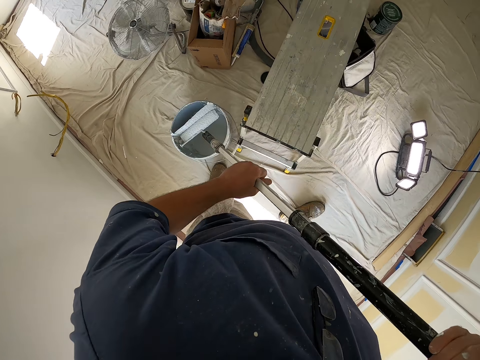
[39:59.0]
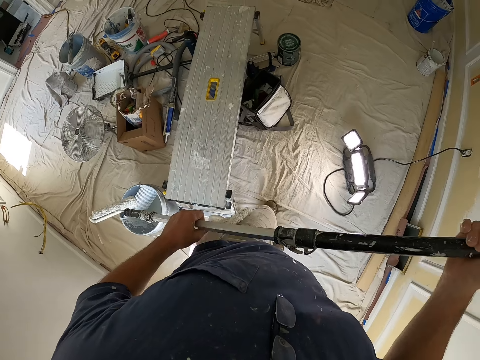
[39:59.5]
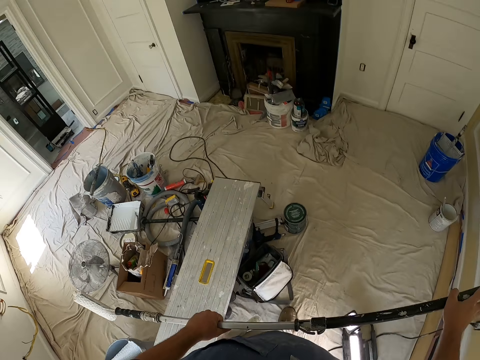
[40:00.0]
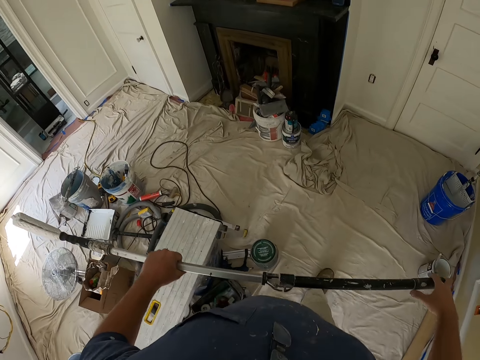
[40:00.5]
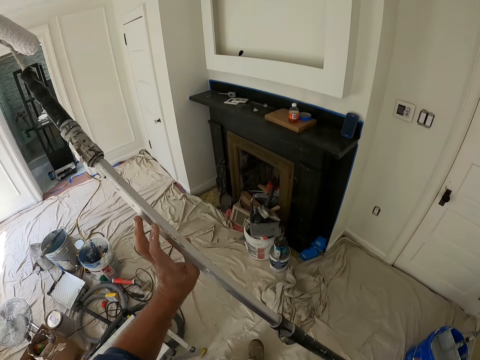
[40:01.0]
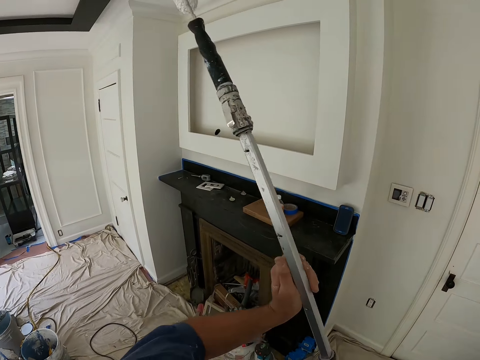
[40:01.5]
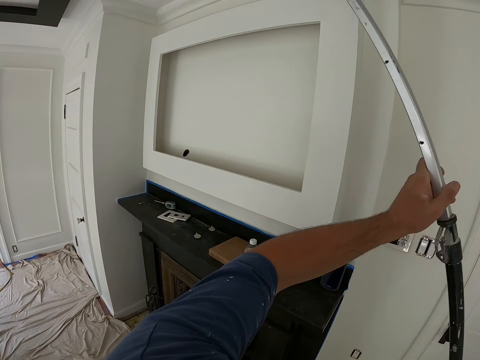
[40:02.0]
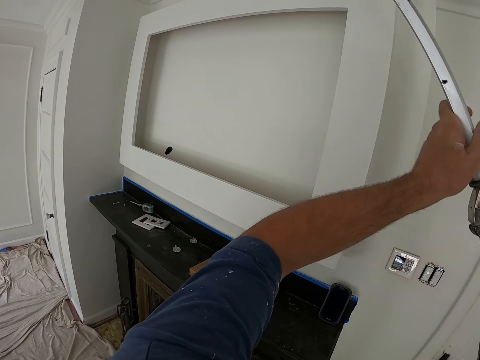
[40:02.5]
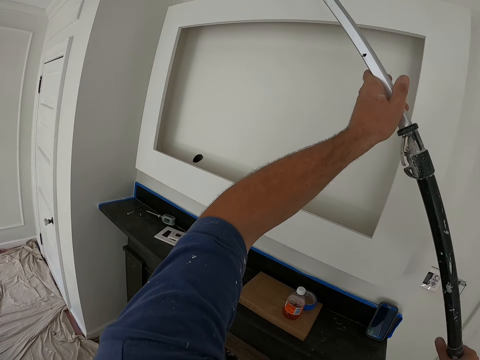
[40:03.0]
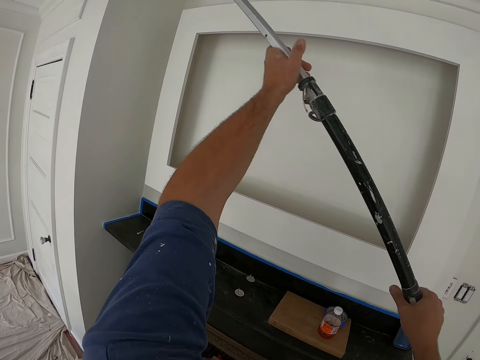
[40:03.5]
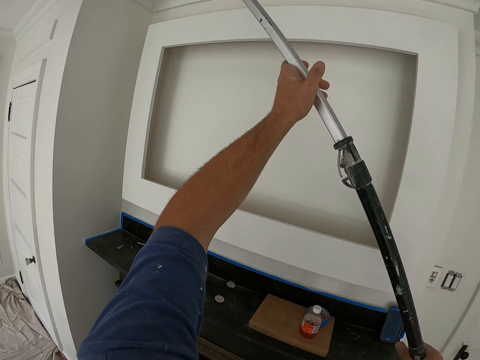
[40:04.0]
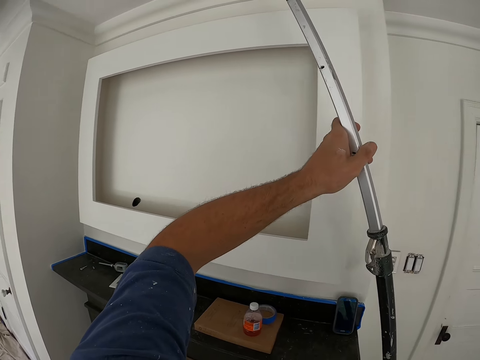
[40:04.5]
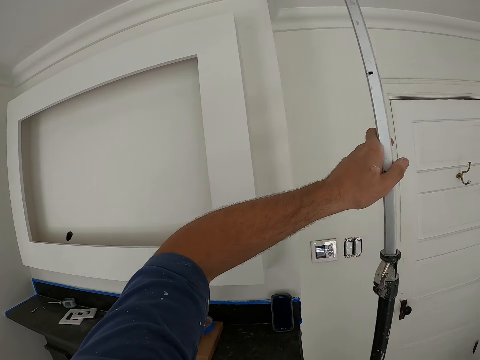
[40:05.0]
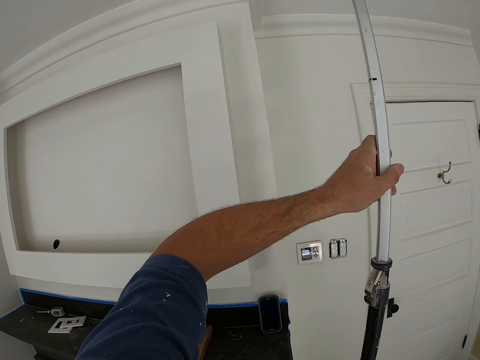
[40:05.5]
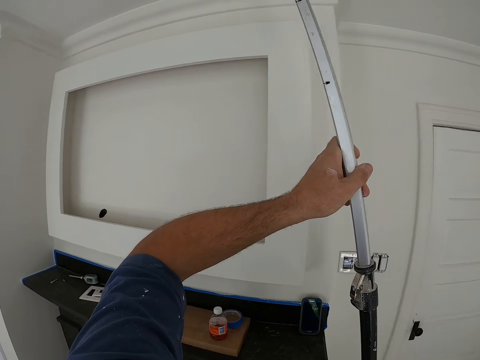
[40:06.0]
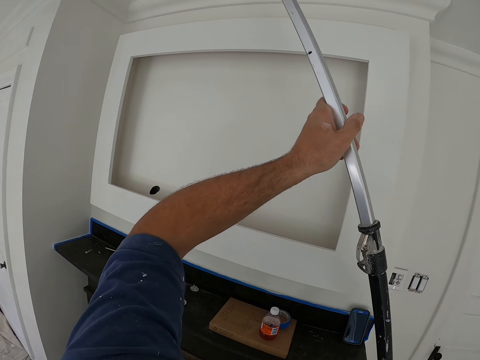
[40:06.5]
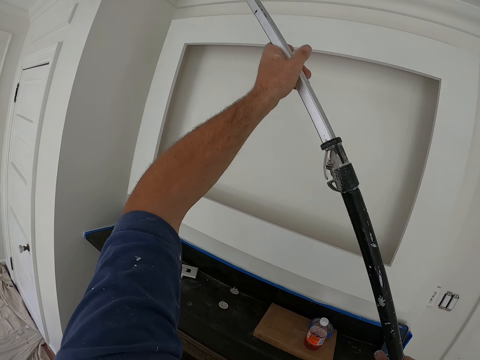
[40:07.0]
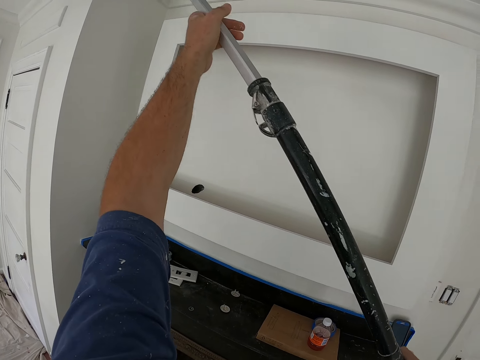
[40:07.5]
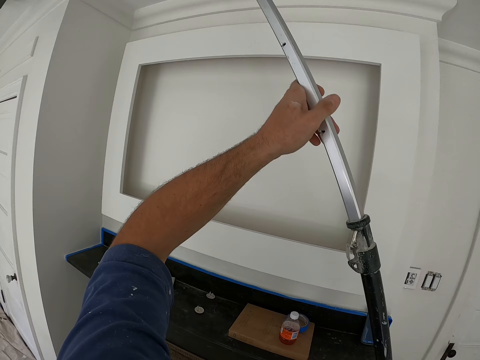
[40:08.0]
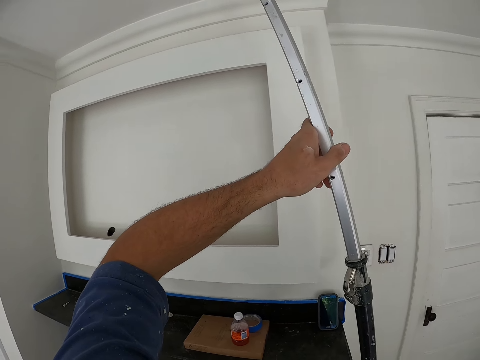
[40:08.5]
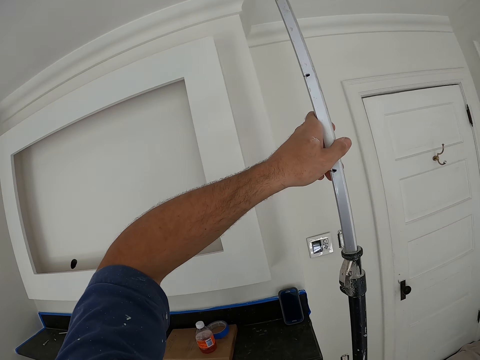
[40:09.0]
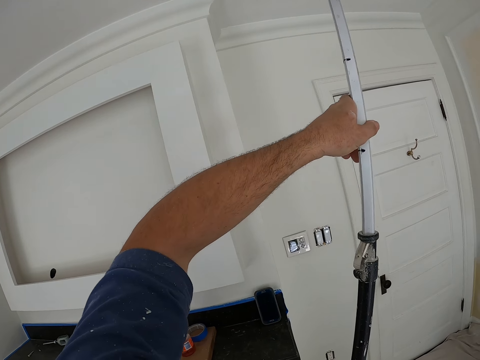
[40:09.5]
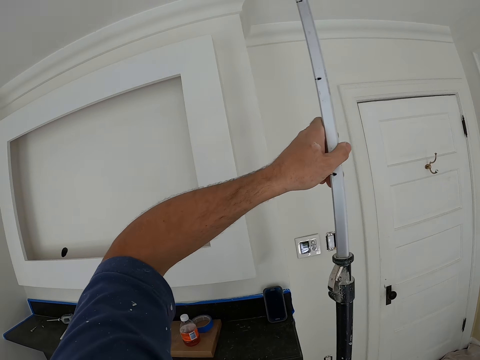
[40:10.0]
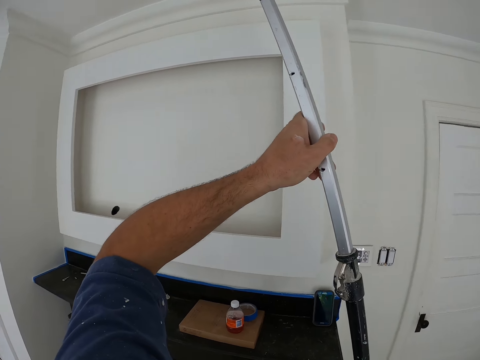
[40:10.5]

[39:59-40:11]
The camera wearer lifts the paint brush. They walk a bit. They paint the ceiling with the paint roller.

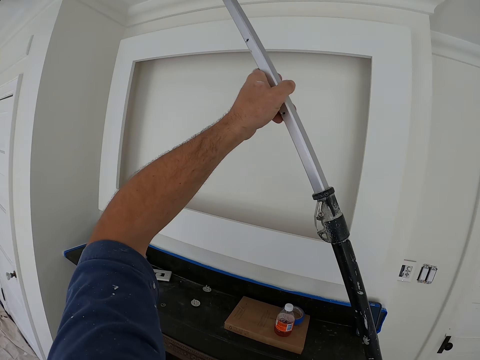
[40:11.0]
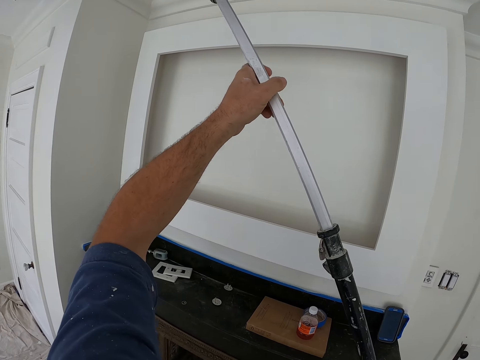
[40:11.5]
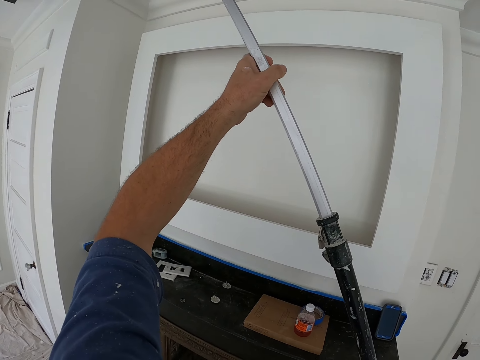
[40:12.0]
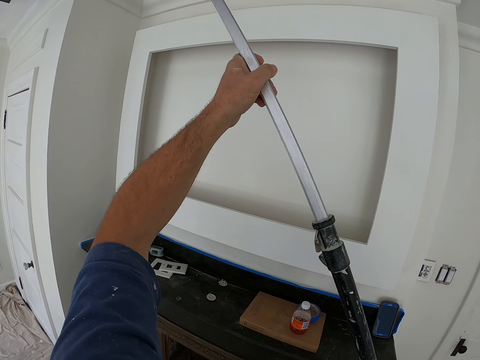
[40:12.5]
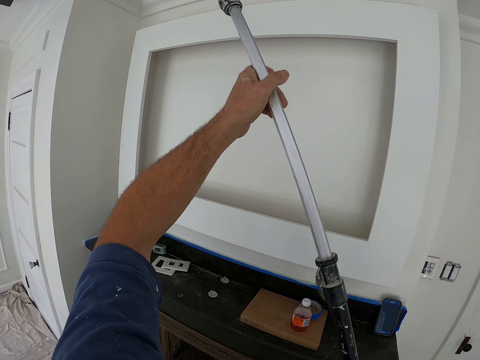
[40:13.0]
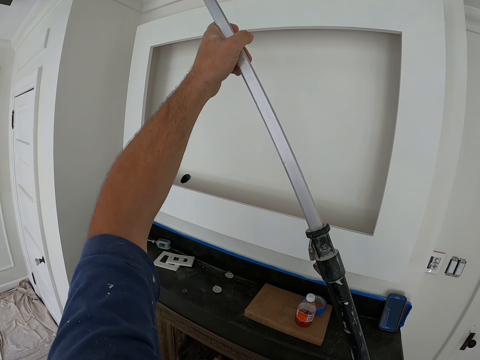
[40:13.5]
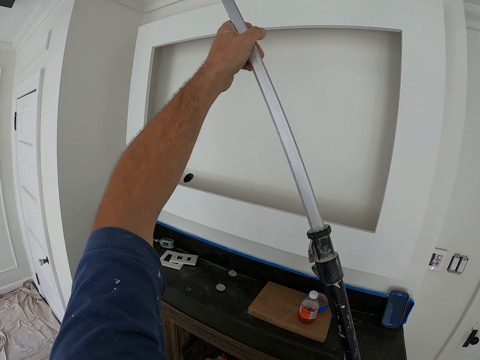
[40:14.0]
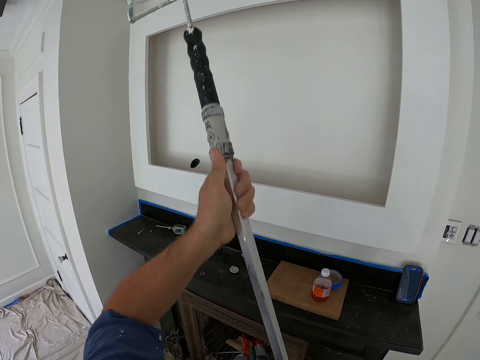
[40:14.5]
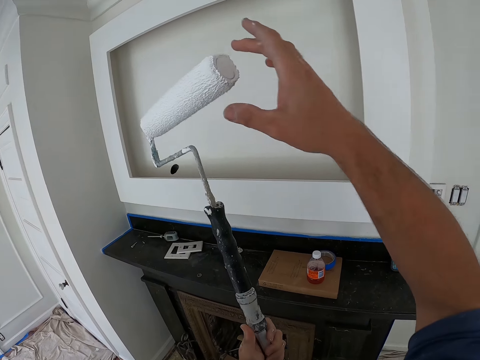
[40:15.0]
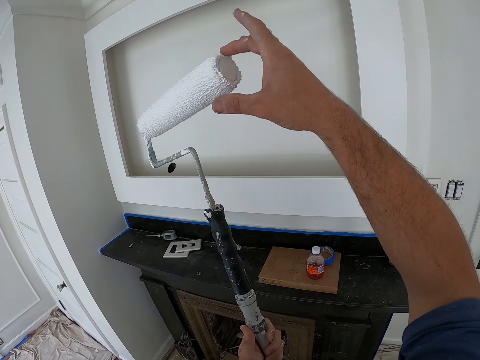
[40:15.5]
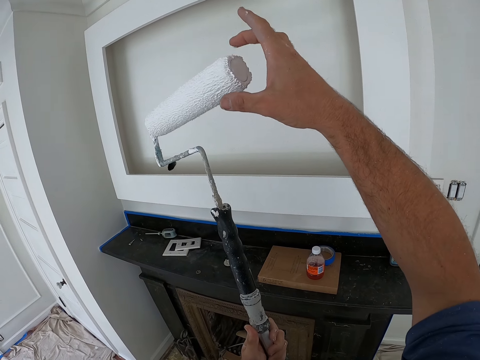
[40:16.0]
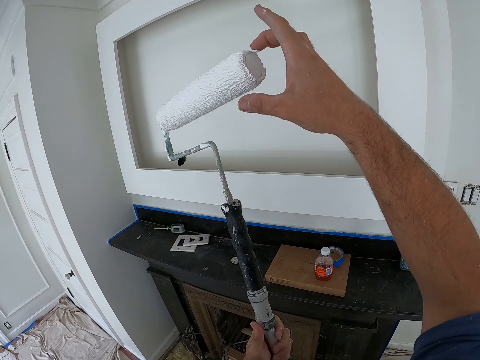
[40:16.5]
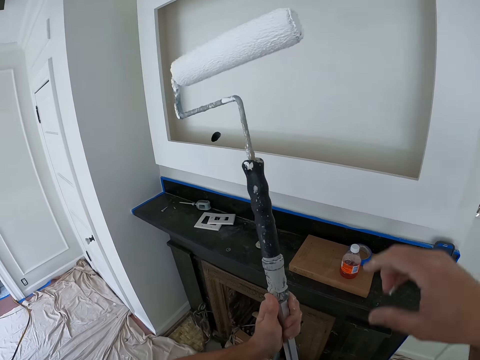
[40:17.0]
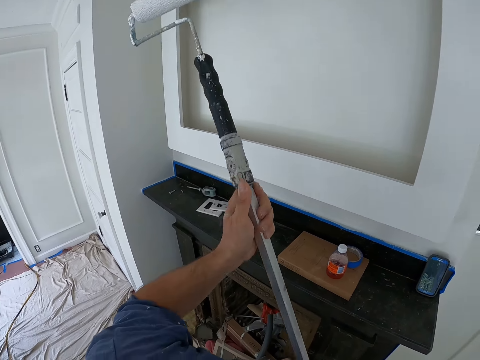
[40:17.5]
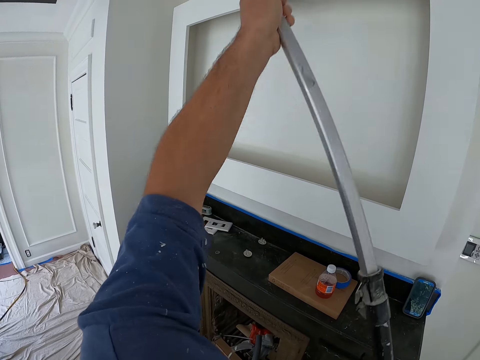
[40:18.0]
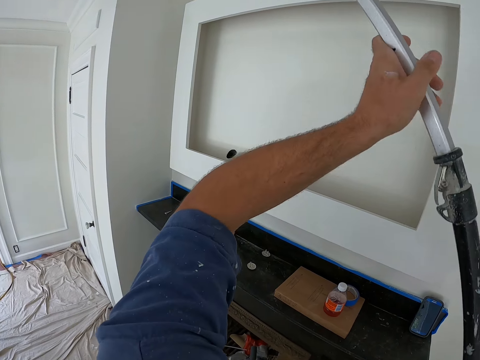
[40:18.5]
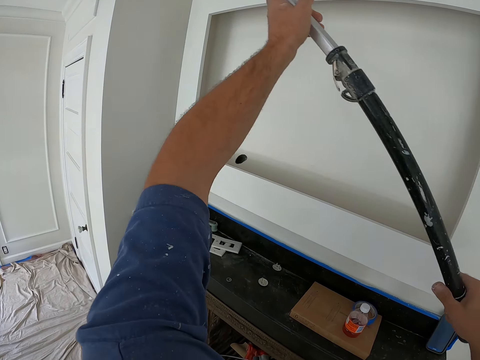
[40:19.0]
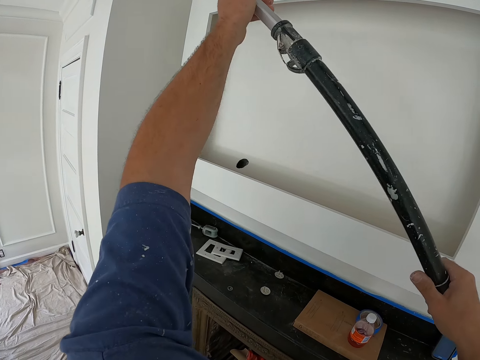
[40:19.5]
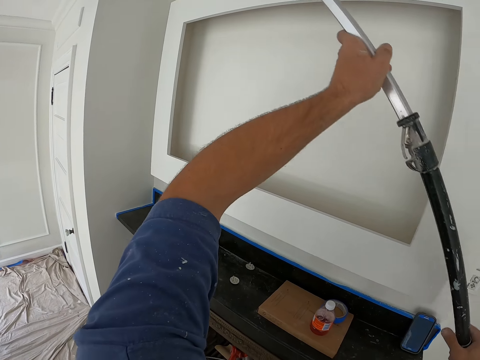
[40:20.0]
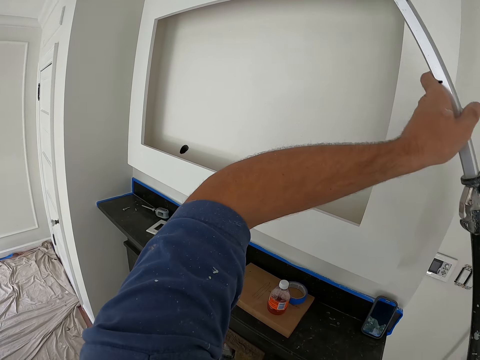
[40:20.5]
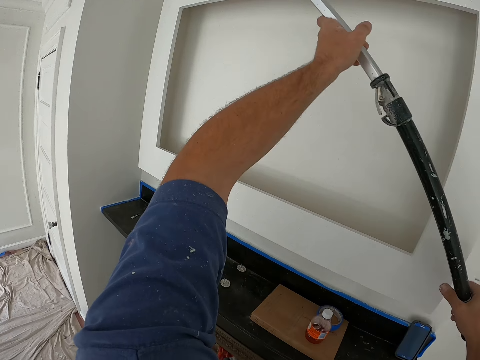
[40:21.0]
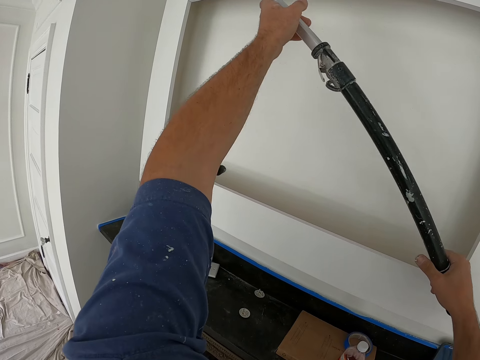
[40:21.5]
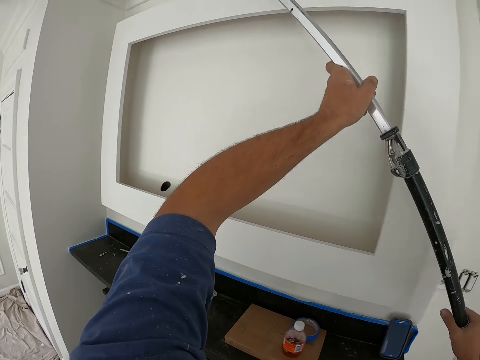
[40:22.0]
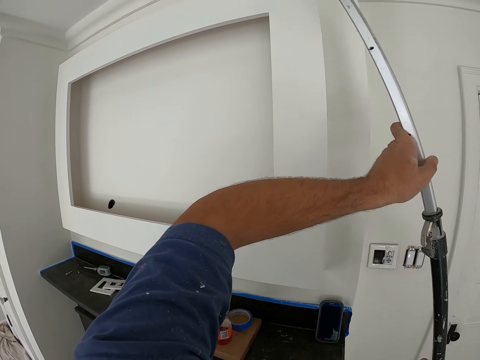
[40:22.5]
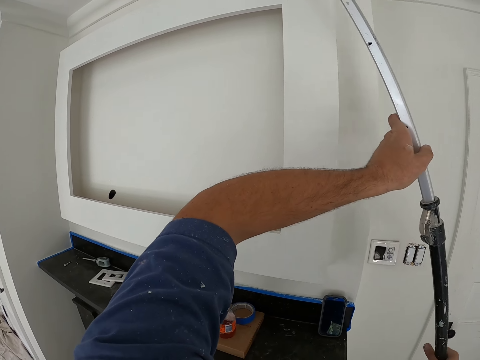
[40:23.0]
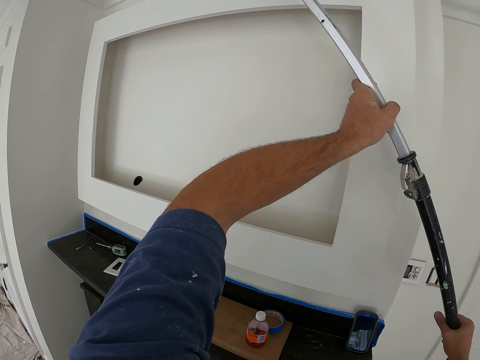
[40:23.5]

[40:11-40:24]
The camera wearer drops the paint brush. He scrapes a particle off the paint roller with his right hand. He touches the paint brush. He lifts the paint brush. He paints the ceiling with the paint roller.

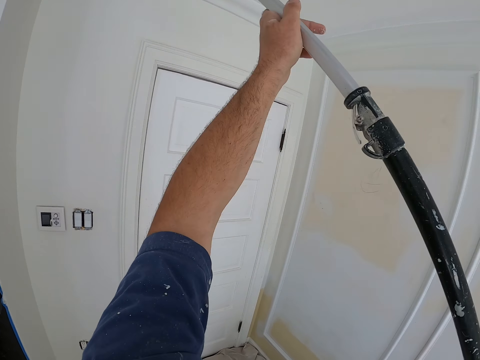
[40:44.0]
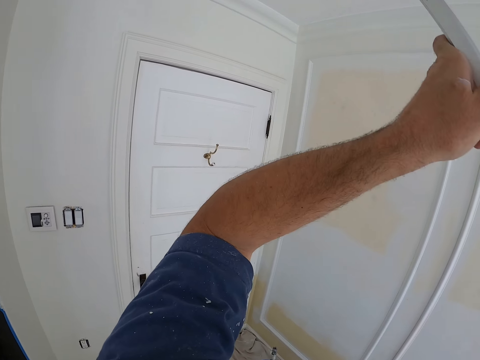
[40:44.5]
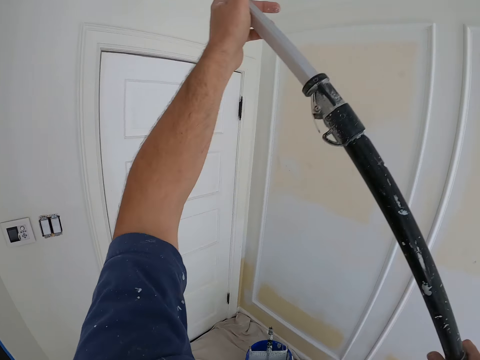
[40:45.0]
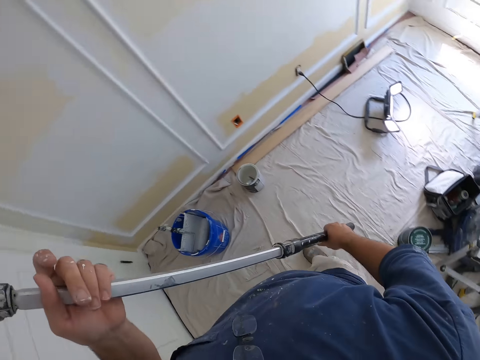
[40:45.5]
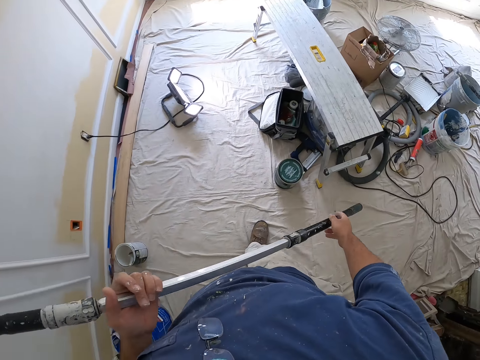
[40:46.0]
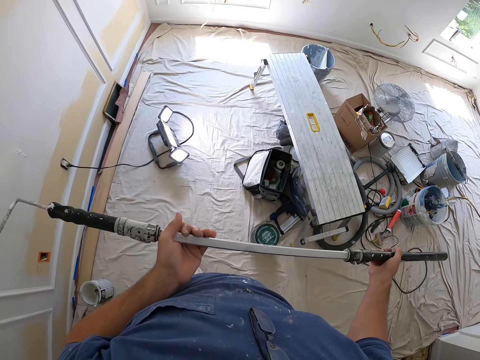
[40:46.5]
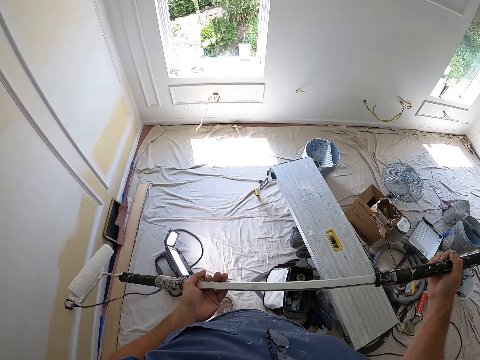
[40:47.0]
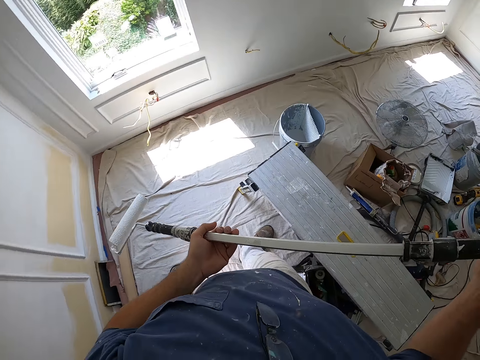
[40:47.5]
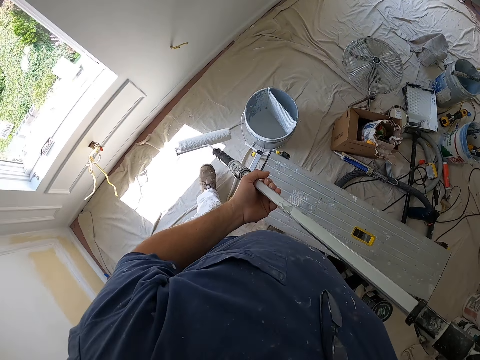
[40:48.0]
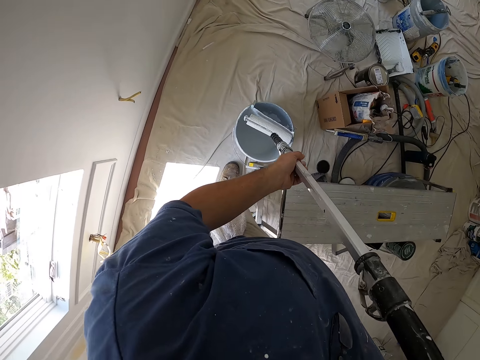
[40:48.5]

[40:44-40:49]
The camera wearer walks a bit.
